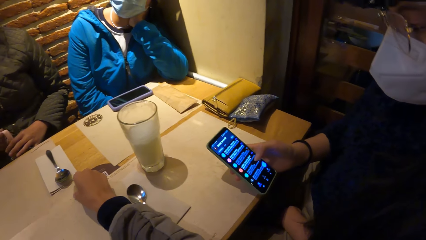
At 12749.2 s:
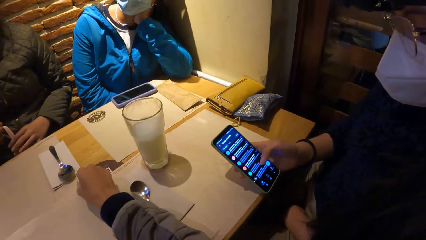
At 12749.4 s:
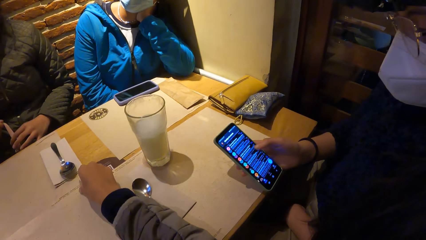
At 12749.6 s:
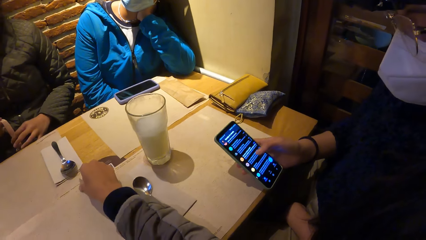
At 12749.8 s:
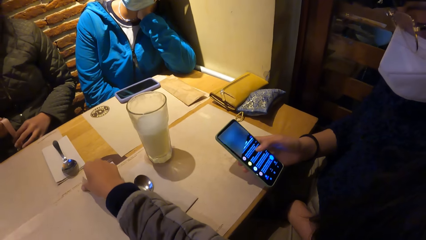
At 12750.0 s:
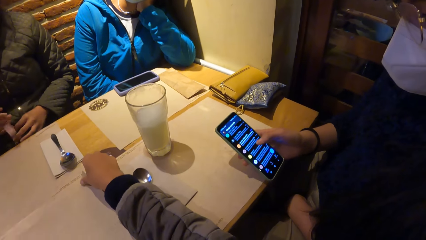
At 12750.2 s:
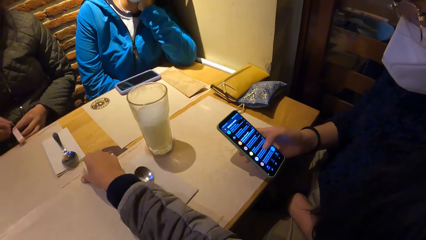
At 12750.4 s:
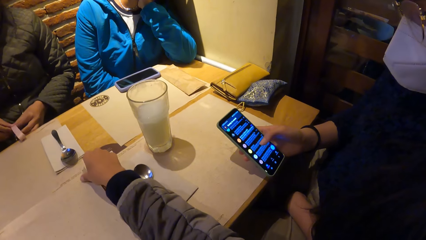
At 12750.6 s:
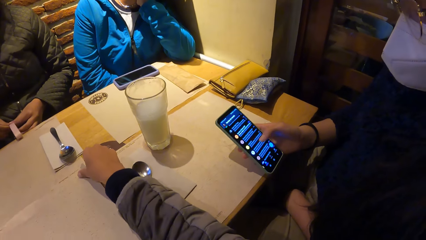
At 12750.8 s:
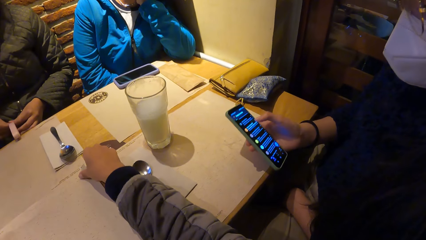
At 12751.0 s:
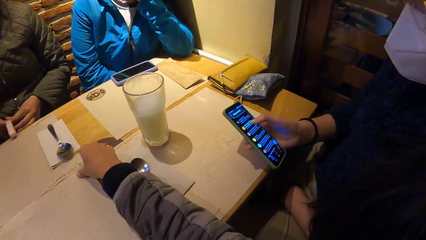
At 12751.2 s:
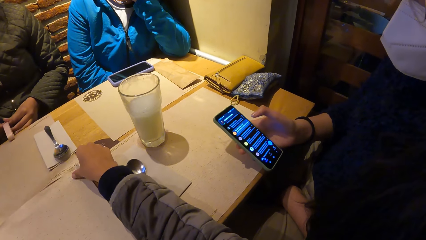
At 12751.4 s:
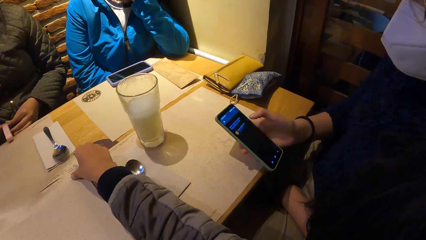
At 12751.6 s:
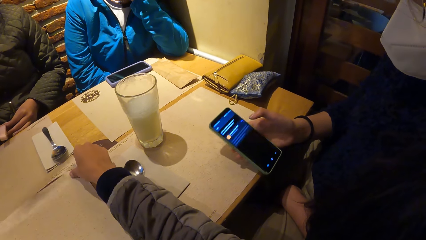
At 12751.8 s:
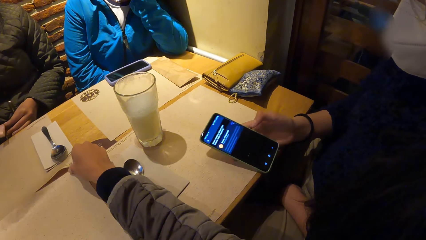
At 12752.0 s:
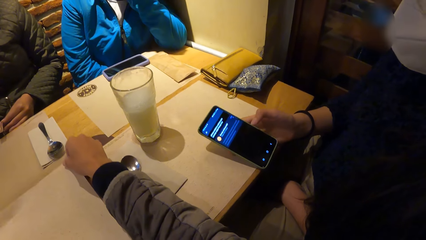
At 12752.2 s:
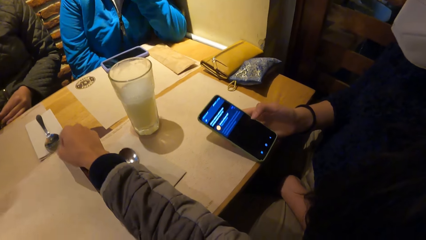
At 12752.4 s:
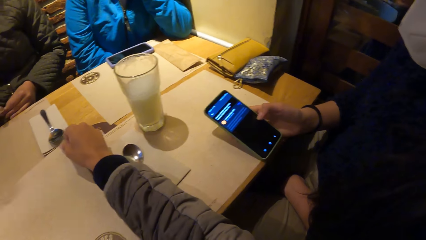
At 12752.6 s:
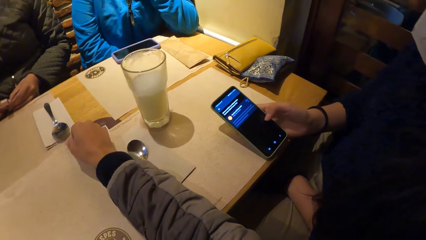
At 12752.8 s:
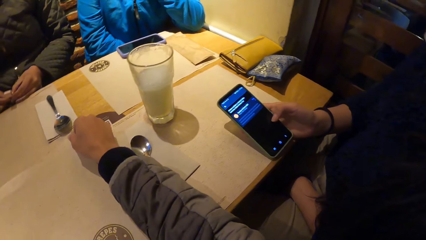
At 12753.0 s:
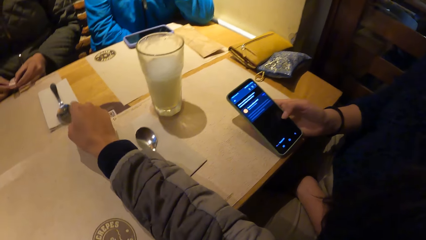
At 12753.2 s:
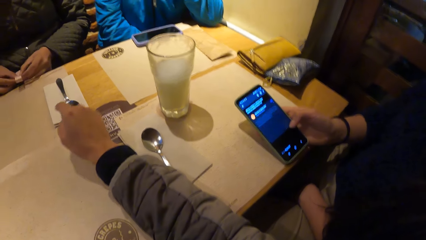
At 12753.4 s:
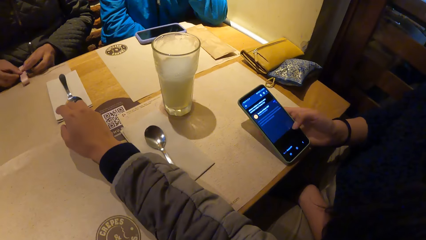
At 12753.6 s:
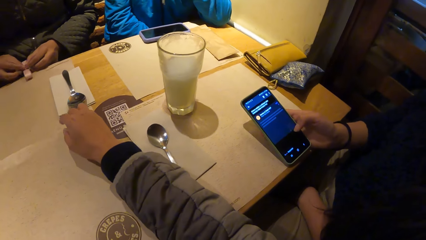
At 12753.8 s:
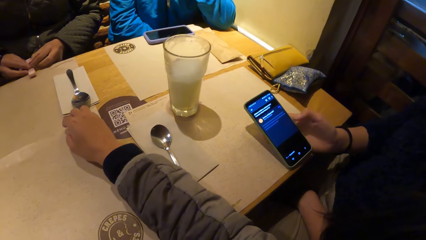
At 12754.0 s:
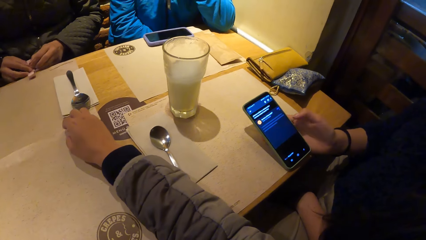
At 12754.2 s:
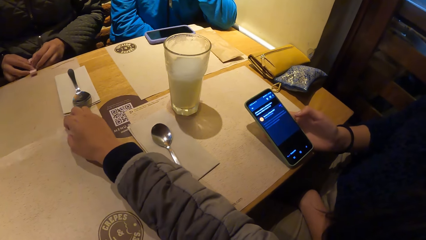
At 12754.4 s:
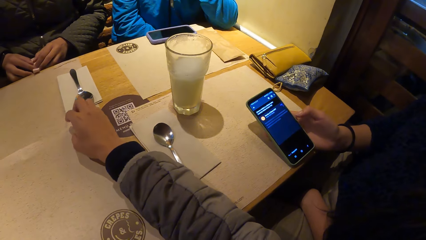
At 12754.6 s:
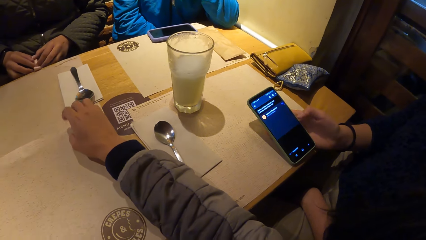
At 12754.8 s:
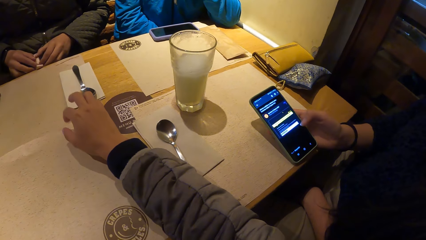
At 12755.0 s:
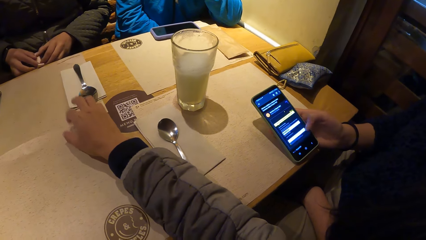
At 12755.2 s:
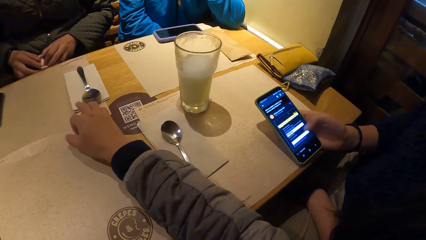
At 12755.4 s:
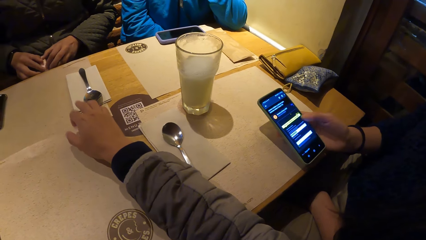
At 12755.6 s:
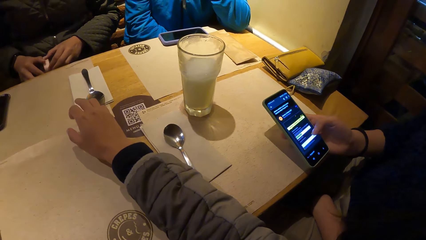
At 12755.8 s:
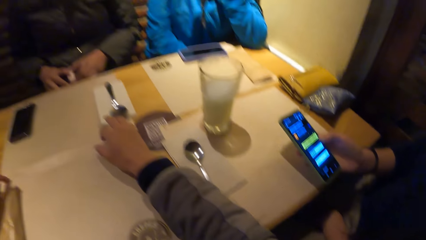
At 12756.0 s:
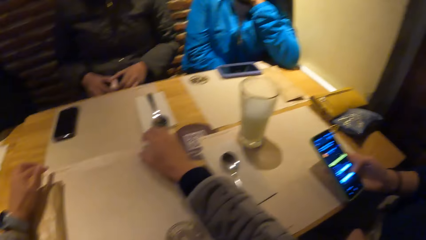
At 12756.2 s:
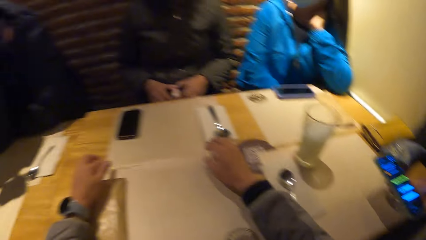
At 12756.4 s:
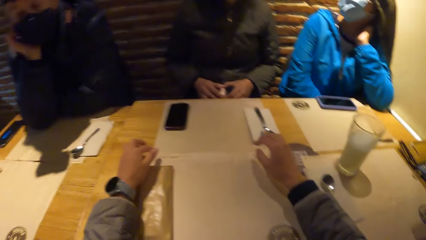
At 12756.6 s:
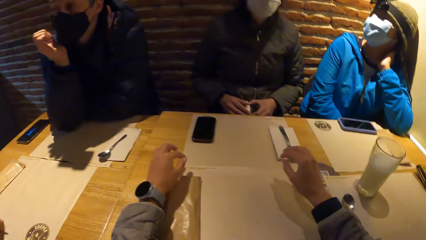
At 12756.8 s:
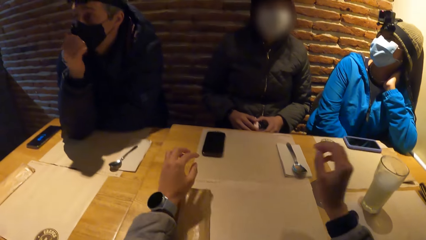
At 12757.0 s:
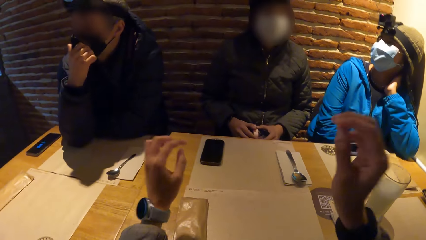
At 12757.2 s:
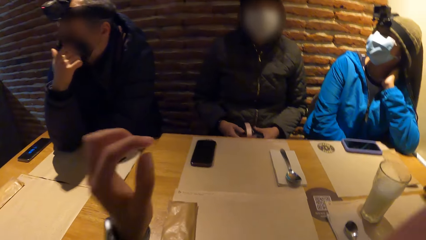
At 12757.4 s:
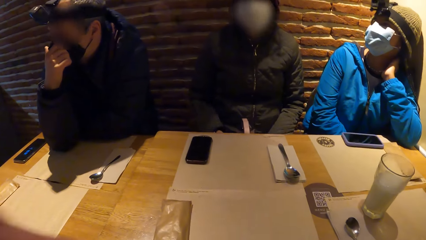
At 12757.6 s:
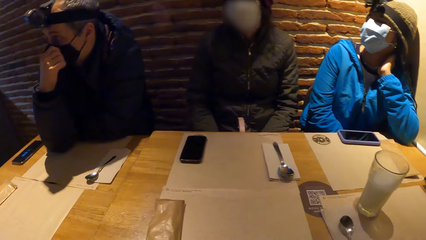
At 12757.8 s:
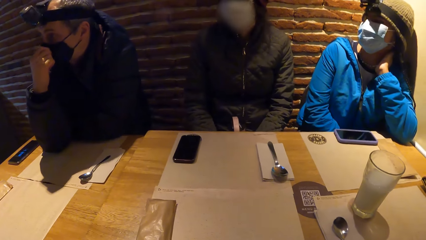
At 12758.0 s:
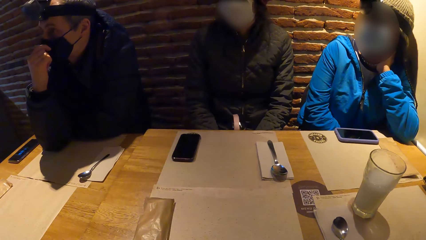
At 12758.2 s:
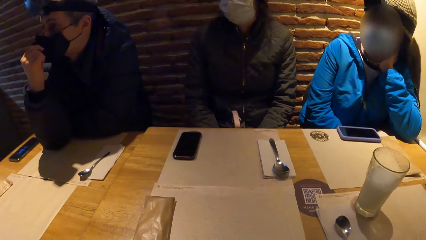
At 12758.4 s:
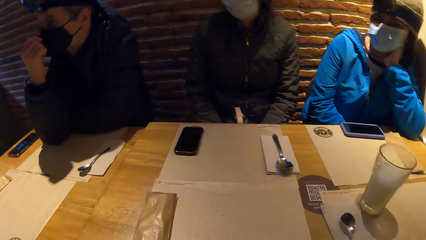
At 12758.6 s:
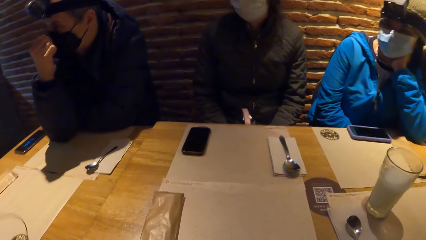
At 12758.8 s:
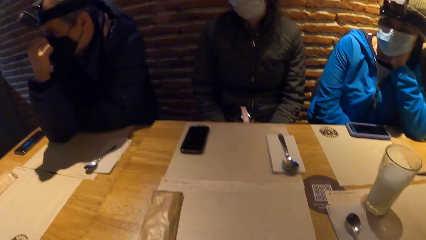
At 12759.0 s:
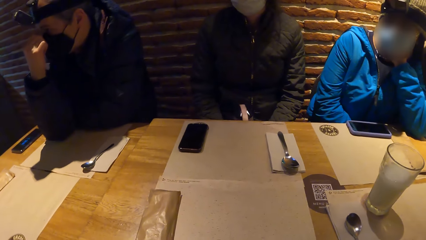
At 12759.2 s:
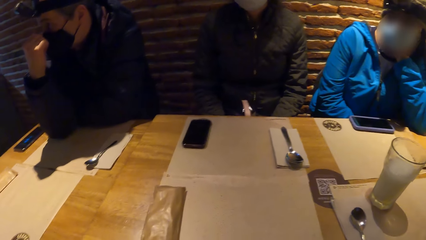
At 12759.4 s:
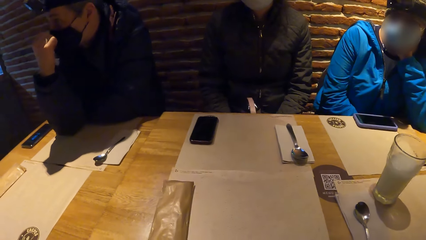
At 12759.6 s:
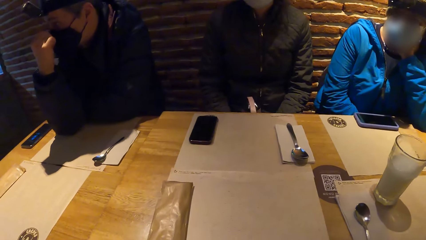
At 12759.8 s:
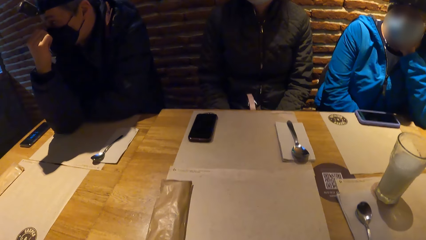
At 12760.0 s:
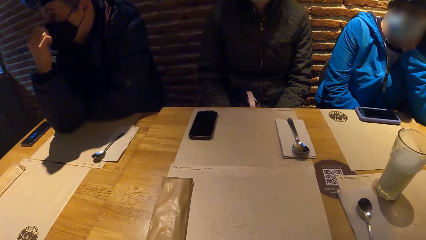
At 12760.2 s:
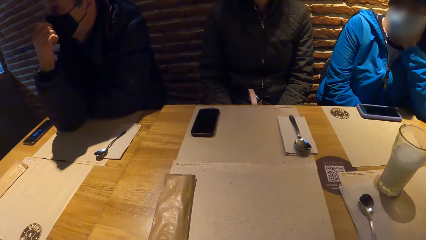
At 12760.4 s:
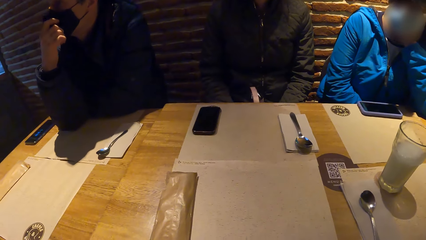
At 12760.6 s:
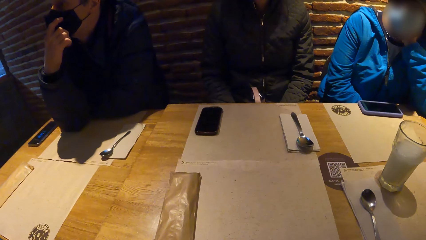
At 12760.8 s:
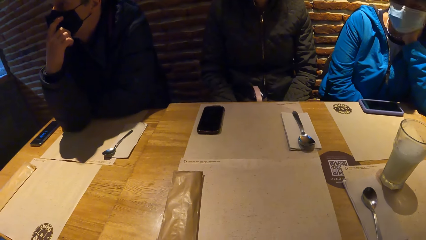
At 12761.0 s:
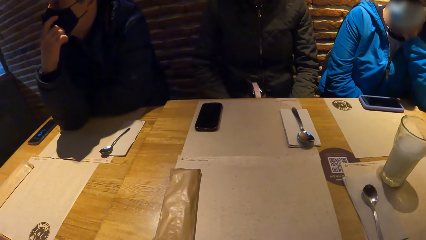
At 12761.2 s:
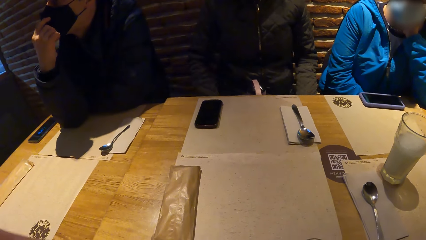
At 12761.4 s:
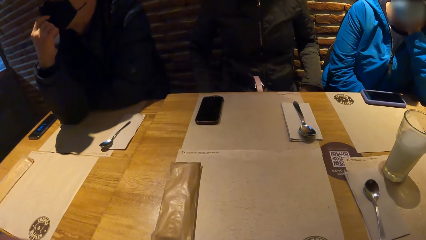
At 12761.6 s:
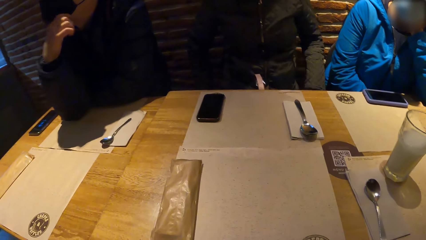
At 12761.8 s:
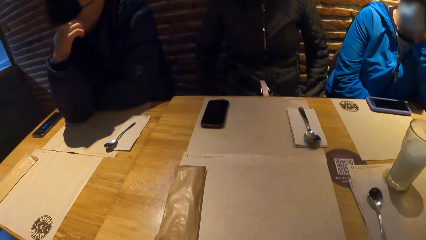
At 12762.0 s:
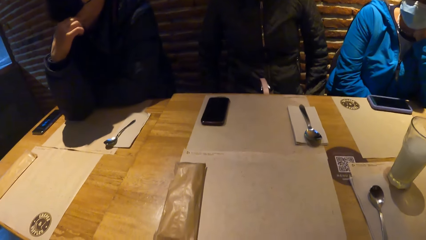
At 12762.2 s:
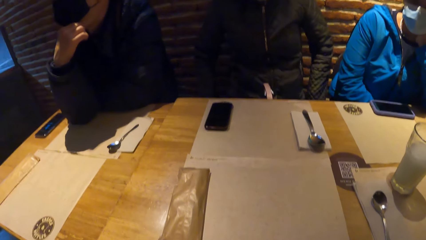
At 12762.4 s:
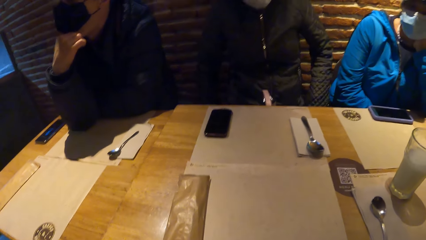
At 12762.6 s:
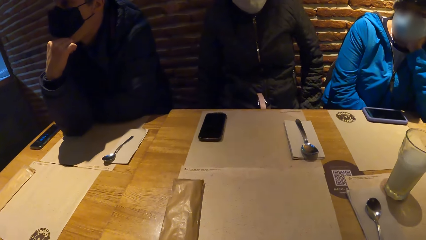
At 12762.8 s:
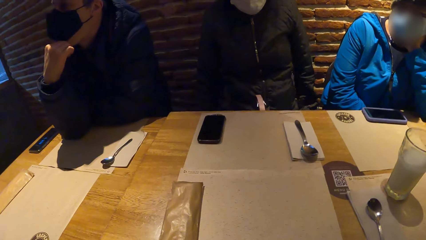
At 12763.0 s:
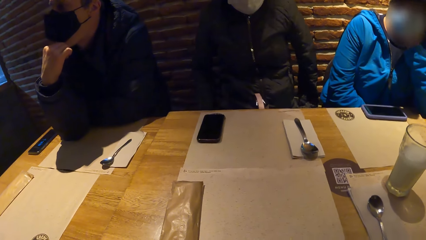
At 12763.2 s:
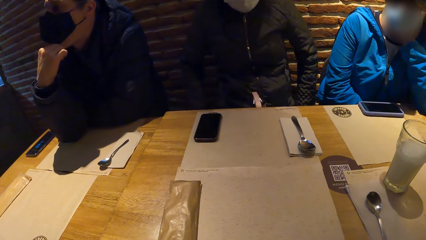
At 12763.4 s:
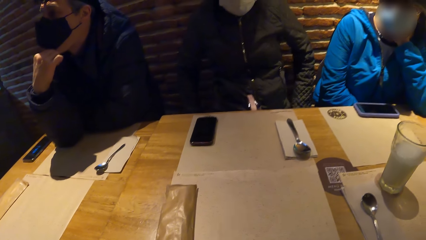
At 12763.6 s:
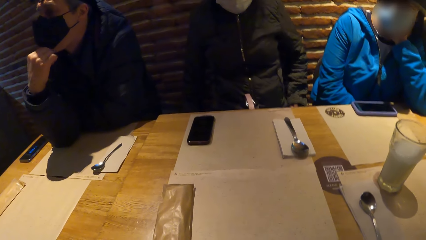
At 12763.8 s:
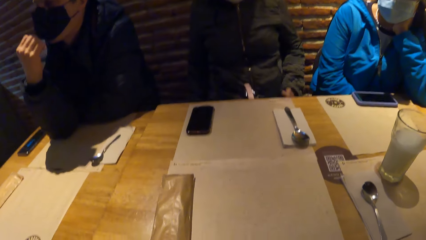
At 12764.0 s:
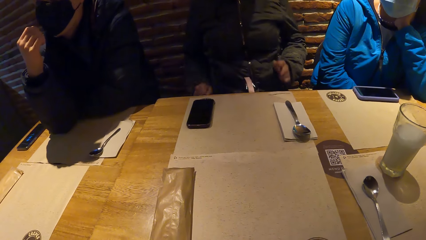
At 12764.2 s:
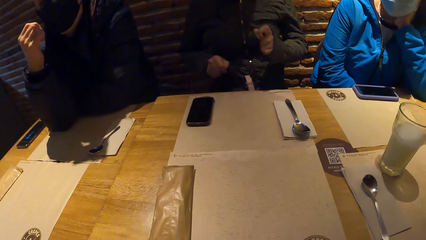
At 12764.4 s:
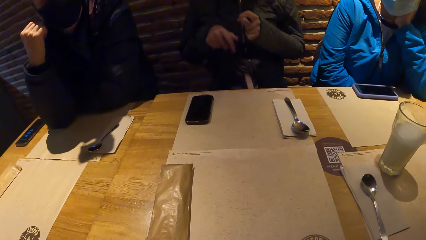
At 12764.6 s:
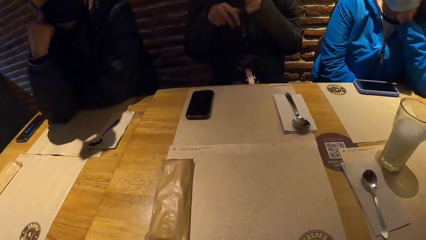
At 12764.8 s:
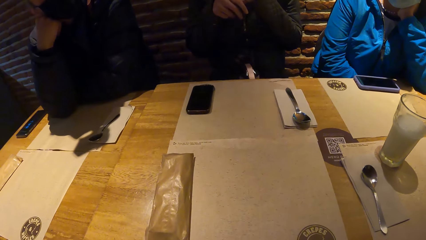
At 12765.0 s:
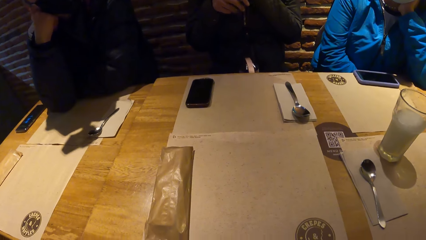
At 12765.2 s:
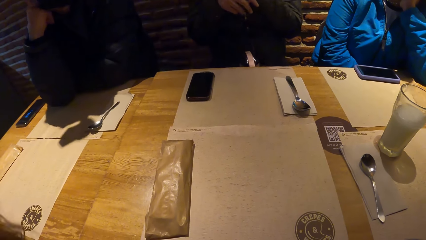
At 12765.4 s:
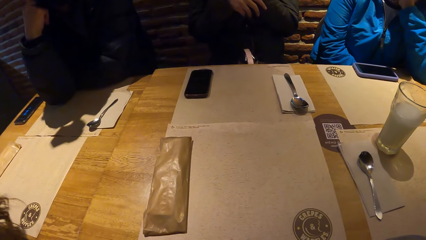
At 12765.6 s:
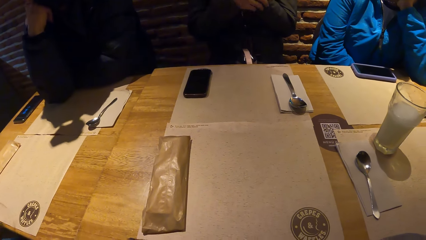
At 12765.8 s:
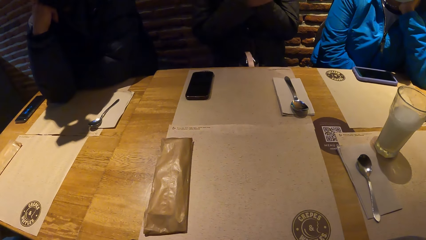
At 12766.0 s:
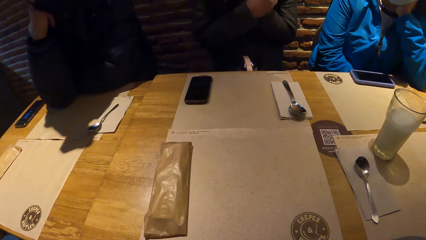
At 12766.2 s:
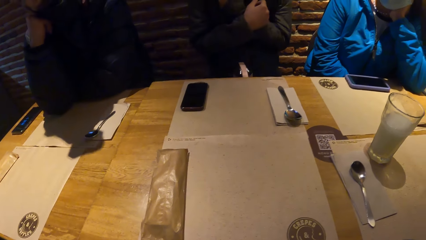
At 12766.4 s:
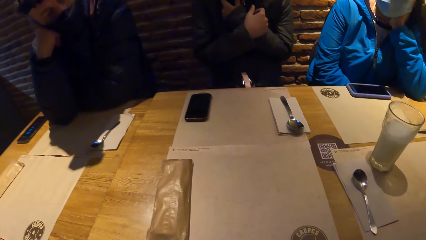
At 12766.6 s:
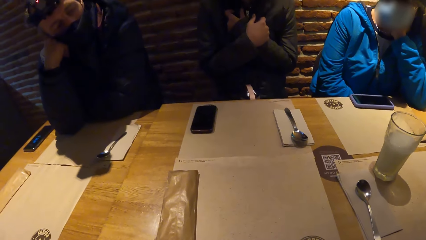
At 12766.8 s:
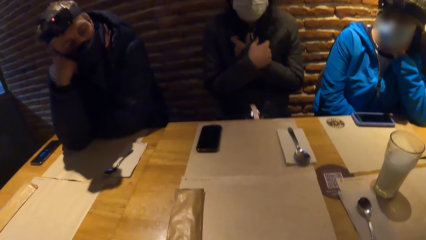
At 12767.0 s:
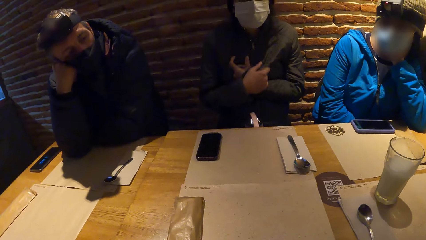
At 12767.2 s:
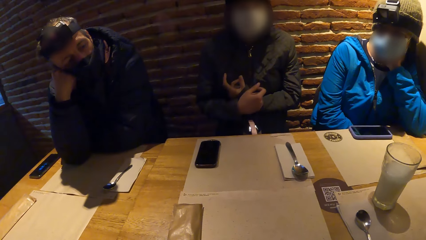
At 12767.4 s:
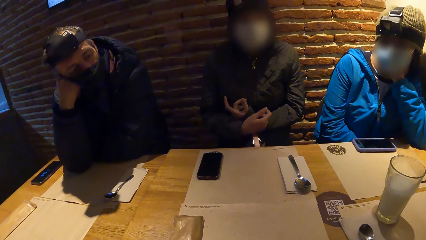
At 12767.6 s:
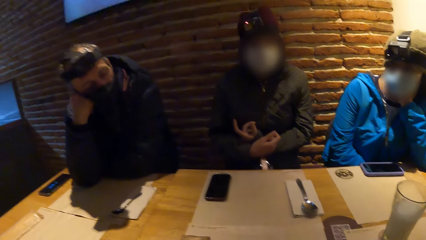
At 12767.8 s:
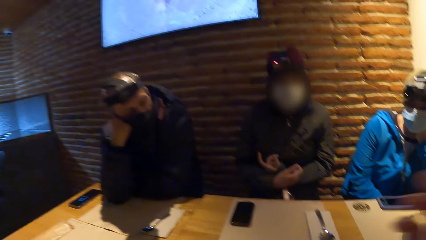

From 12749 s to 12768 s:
The camera wearer beats the table with his fingers. The man adjusts the mask on his face with his right hand. The camera wearer lifts his hands. The man puts his right hand on his right cheek. A woman folds her hands on her chest.
